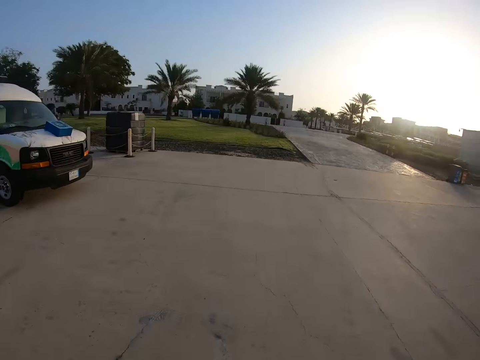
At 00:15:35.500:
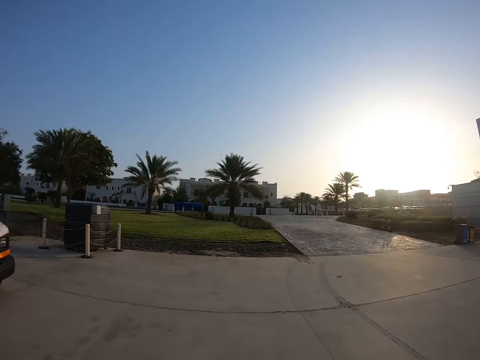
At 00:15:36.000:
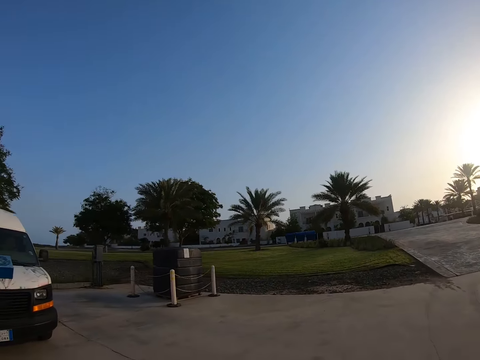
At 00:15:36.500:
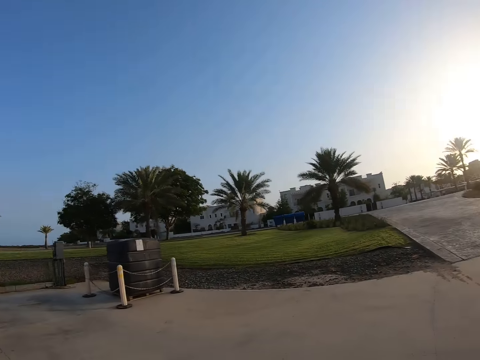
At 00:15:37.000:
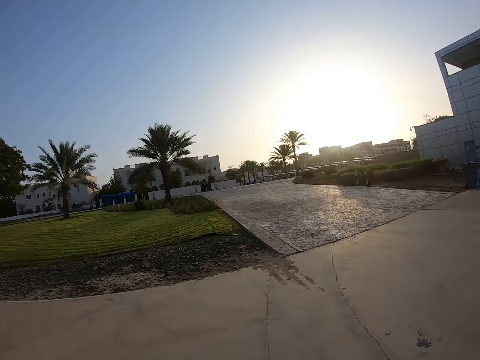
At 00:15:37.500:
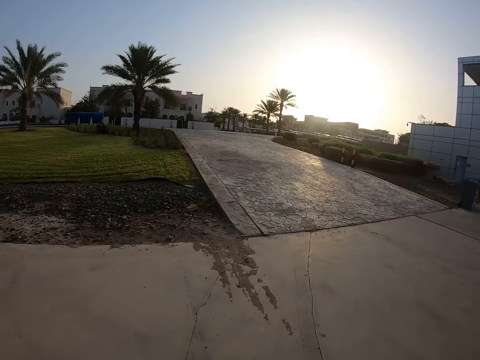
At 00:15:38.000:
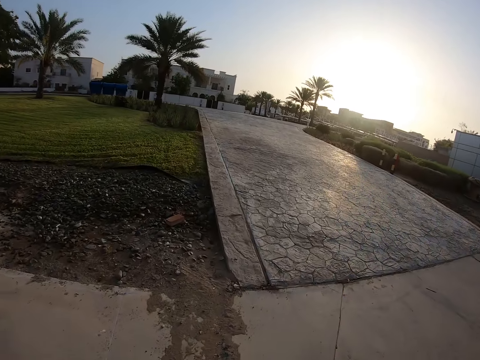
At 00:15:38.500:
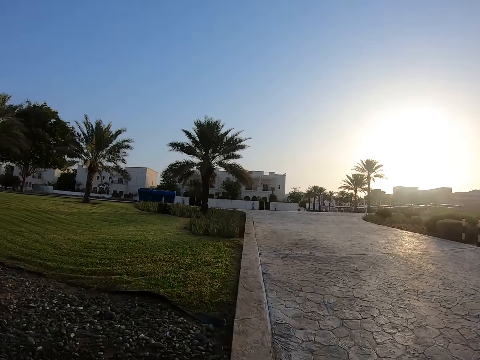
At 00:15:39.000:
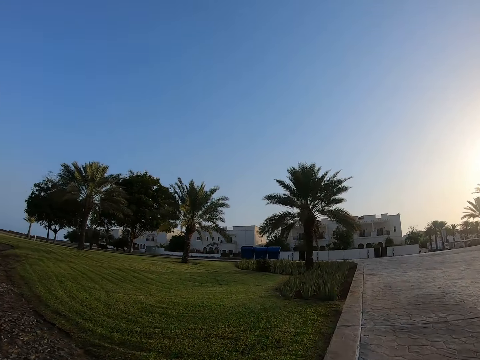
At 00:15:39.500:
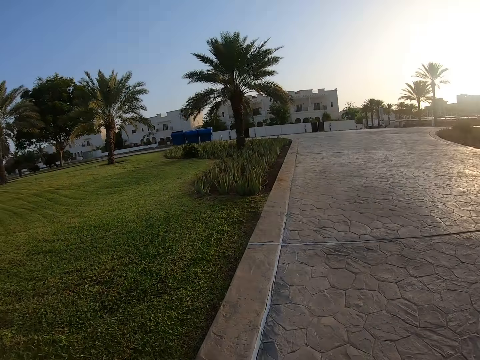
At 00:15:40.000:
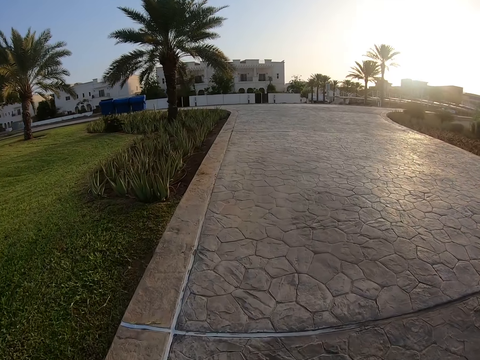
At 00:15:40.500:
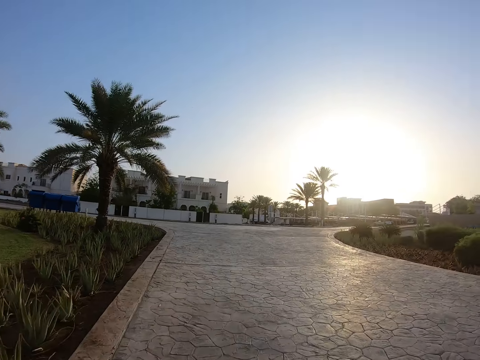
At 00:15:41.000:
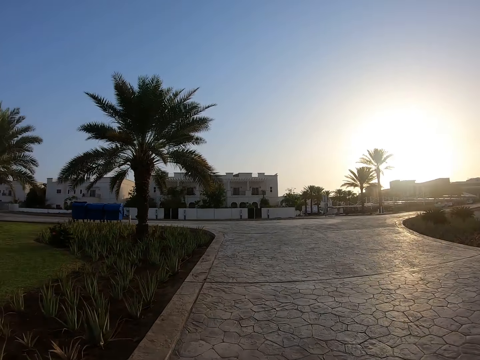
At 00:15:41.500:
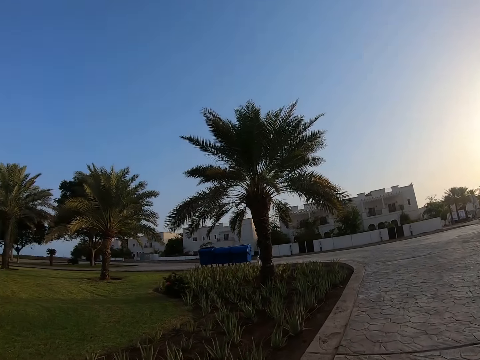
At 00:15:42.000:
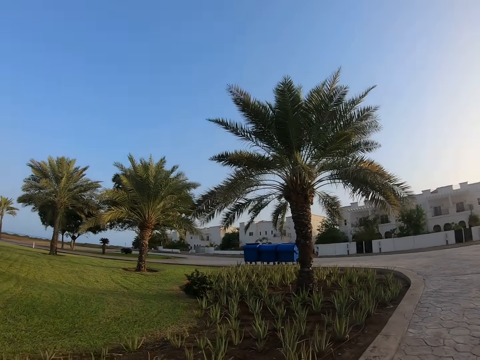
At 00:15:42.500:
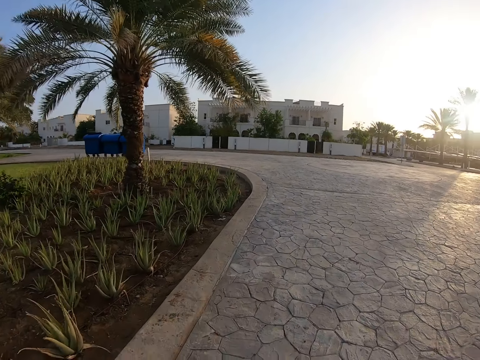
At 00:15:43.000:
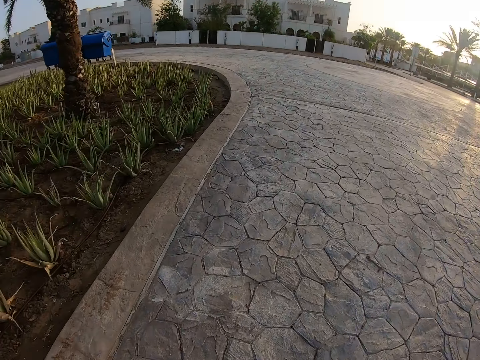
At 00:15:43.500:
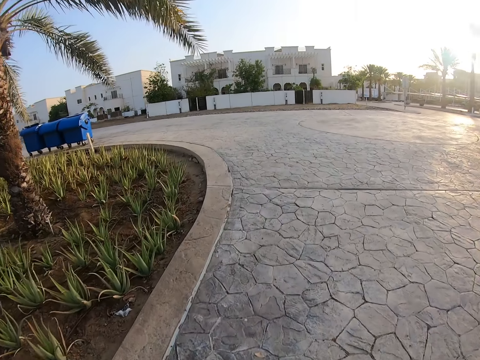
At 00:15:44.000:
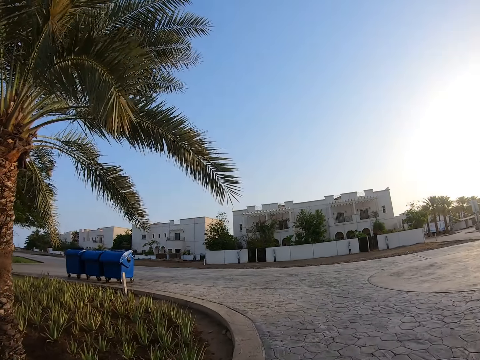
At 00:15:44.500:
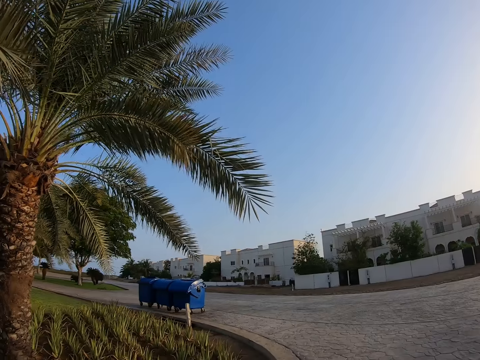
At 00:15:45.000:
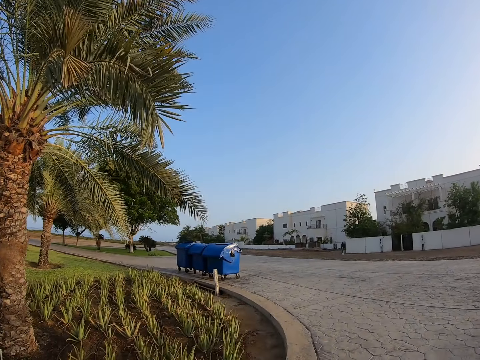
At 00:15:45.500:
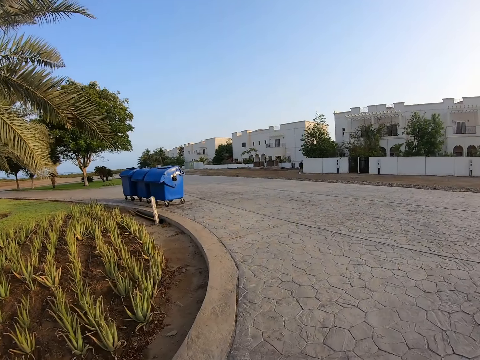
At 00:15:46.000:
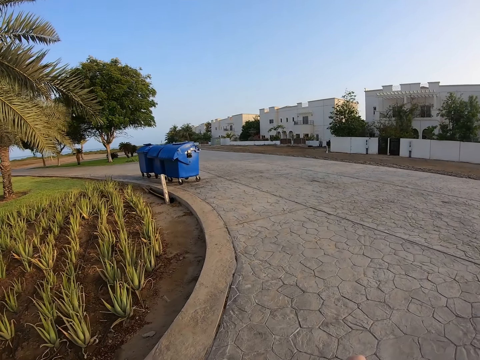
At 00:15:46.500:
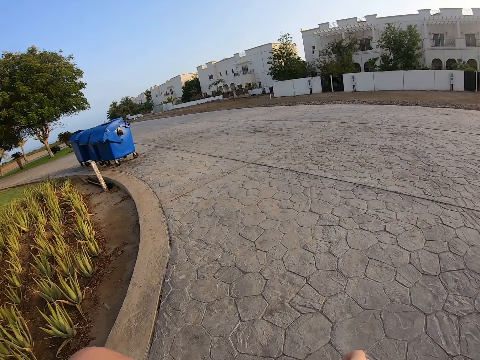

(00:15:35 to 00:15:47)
The camera wearer runs on the road. They look around. They run on the road. They run on the pavement. They look around. They run on the pavement.

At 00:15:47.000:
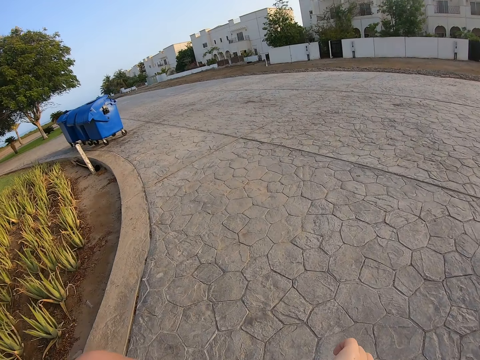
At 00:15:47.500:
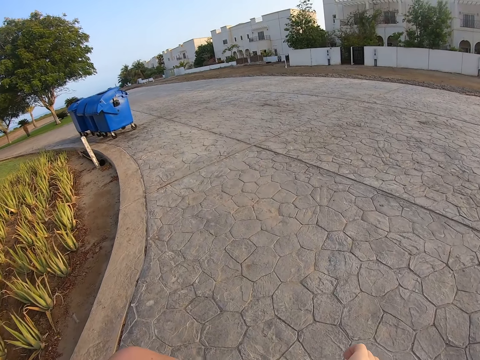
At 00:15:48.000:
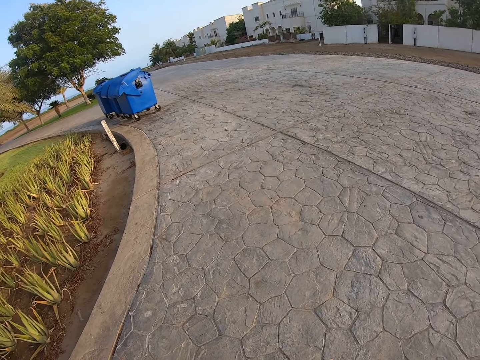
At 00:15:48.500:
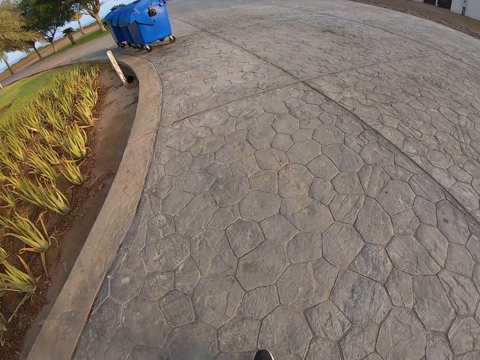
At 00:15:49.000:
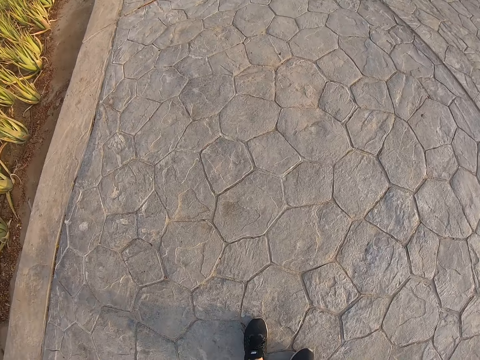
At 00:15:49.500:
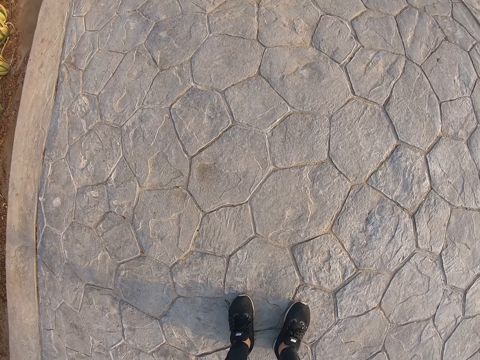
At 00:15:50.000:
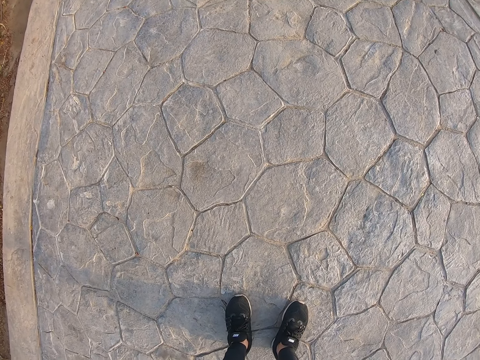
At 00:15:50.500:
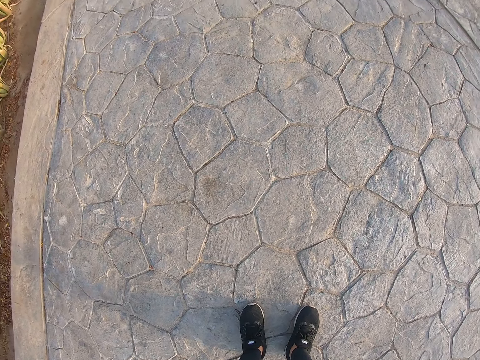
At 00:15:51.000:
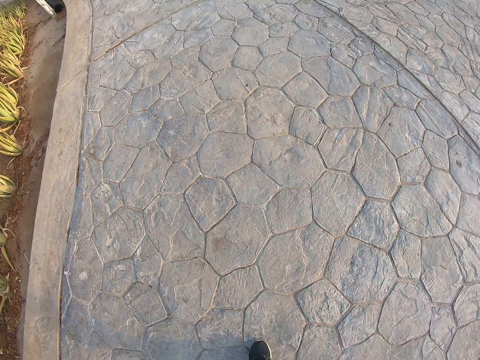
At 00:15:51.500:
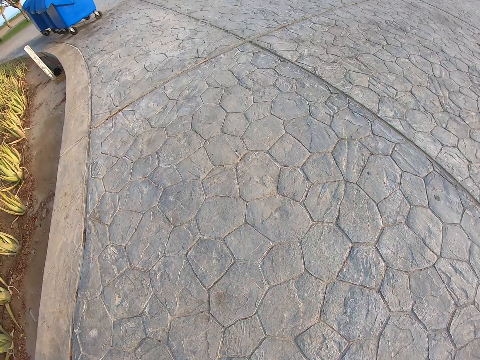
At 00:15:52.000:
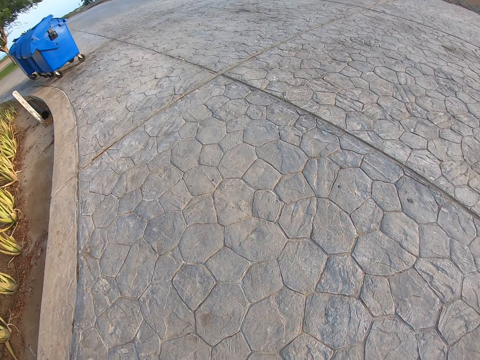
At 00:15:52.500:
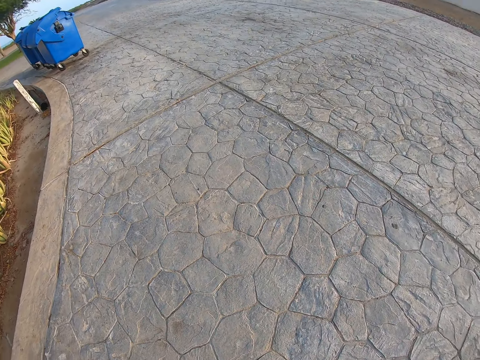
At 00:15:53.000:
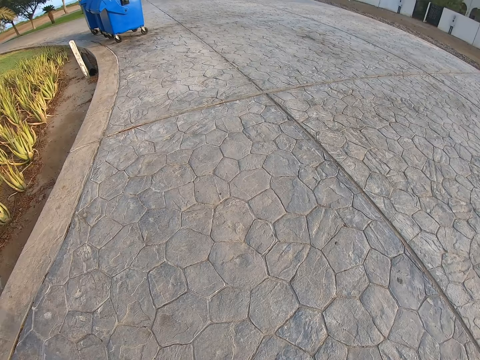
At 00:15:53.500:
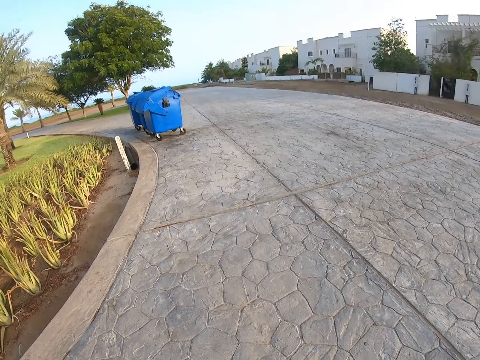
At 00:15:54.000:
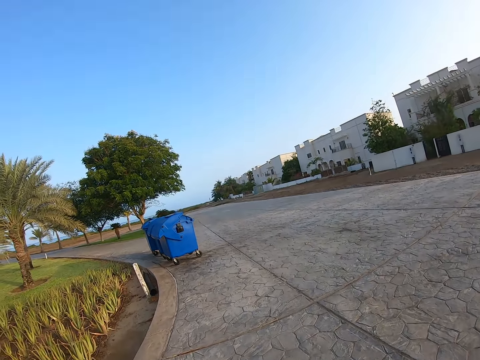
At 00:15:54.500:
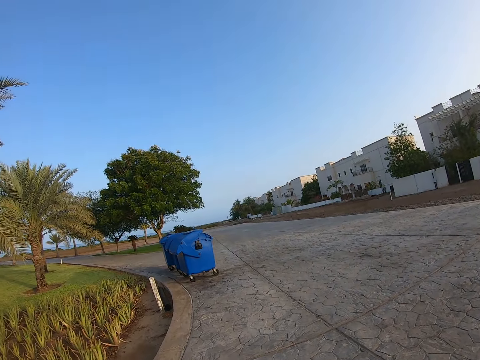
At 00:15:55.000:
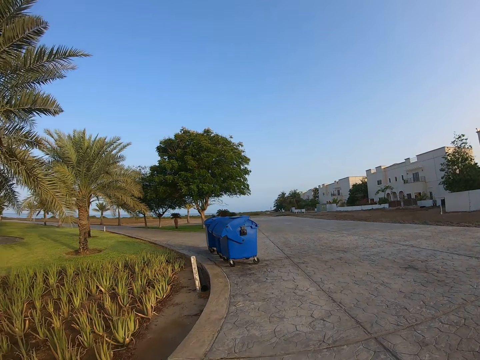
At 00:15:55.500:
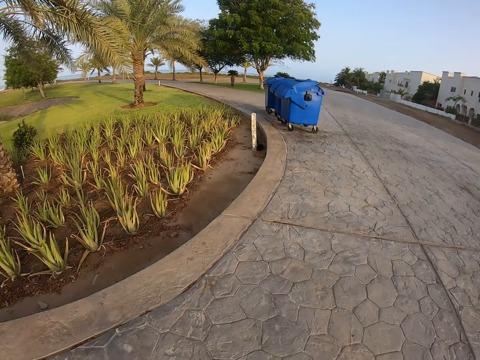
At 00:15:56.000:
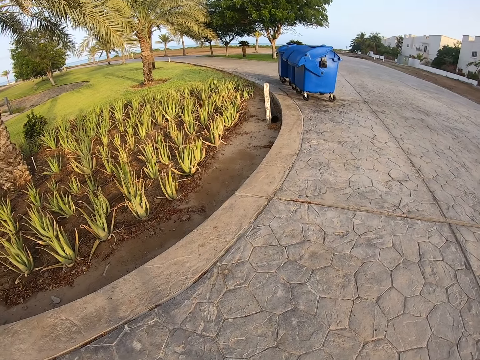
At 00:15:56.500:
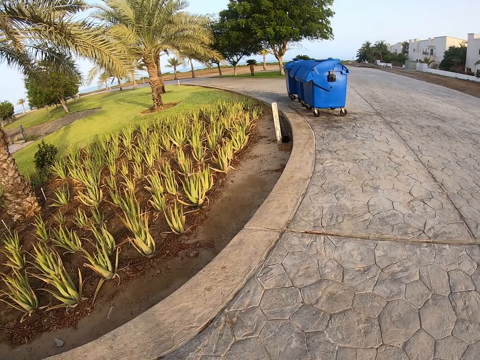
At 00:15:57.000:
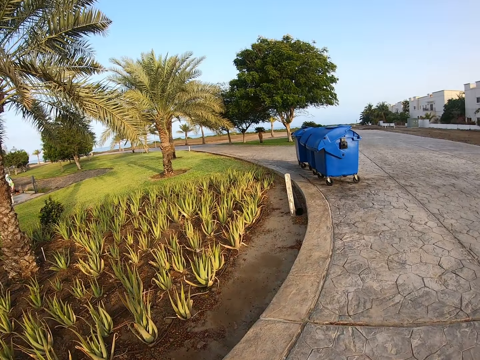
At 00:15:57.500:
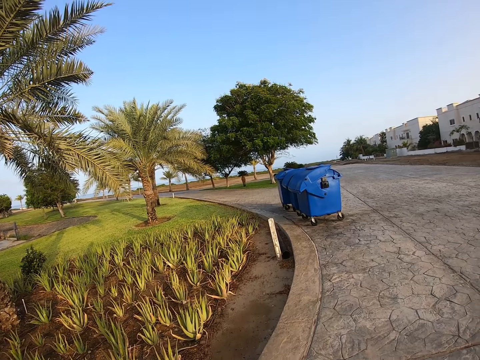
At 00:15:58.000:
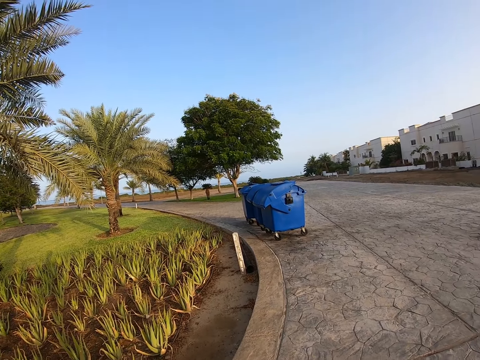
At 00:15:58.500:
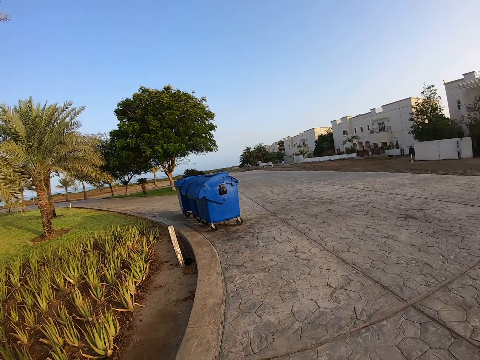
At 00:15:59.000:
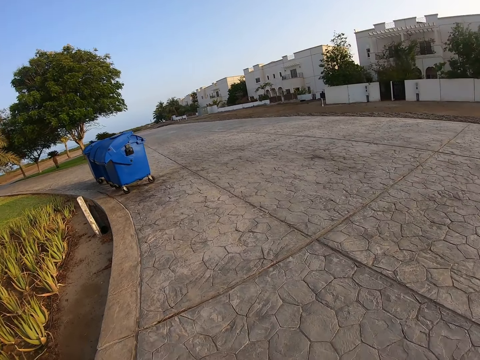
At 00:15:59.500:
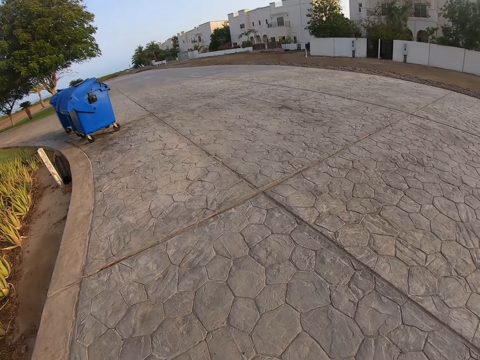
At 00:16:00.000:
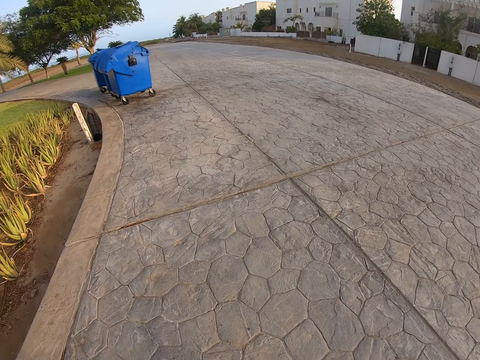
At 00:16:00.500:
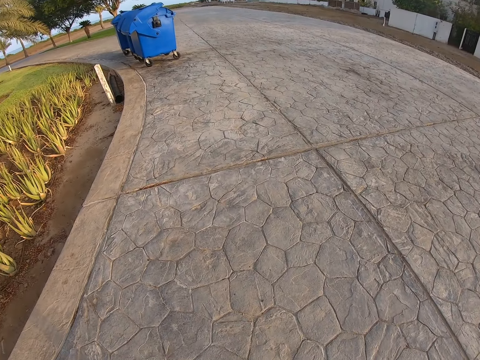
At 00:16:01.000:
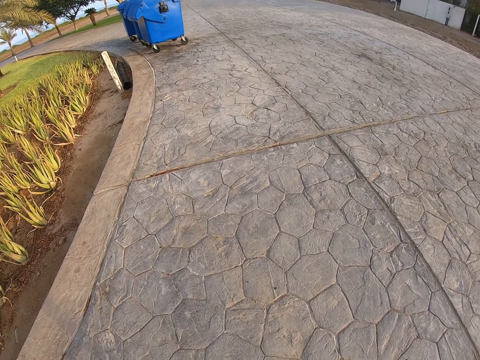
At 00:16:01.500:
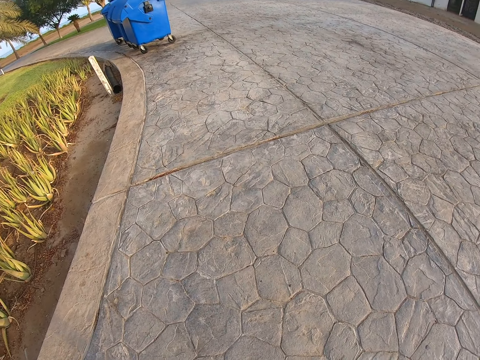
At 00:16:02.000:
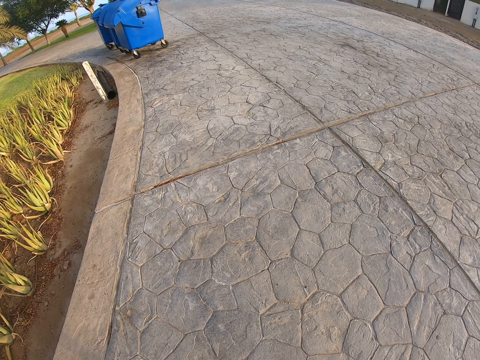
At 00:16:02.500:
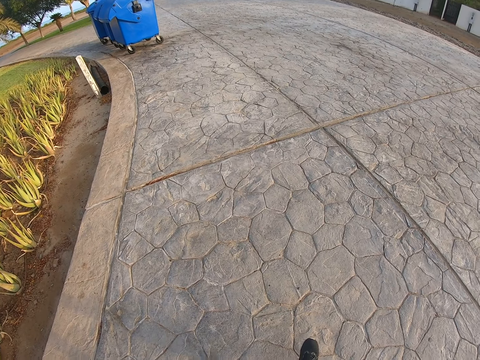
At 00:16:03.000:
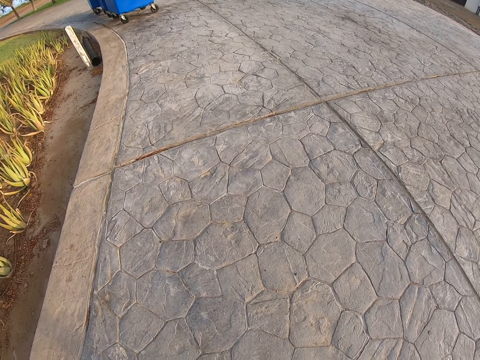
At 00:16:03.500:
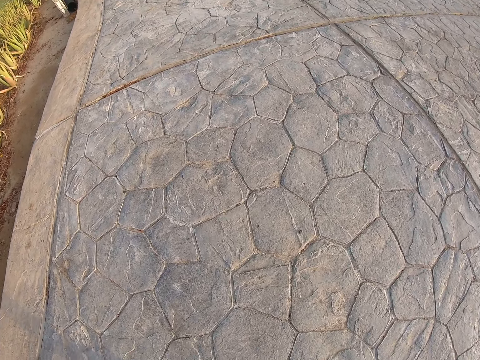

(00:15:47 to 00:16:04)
The camera wearer stops jogging. They look around. They look around repeatedly.
